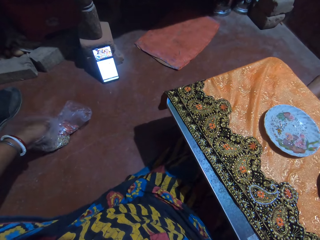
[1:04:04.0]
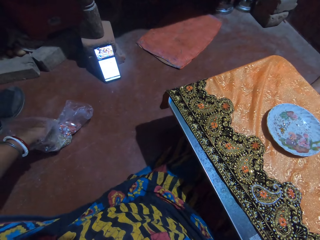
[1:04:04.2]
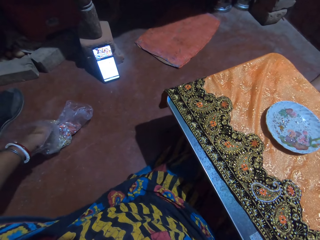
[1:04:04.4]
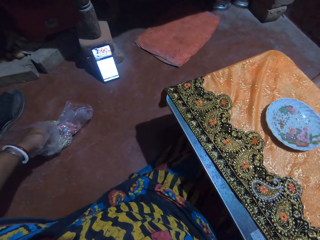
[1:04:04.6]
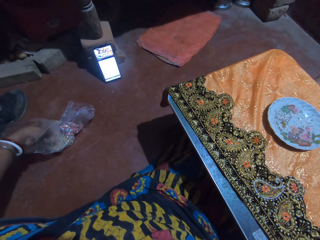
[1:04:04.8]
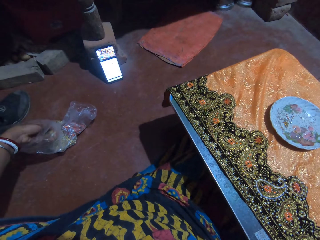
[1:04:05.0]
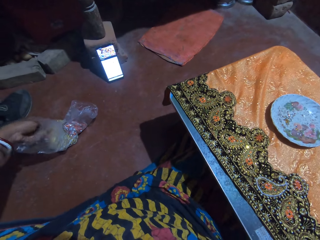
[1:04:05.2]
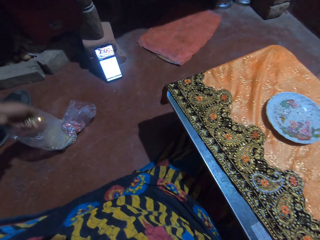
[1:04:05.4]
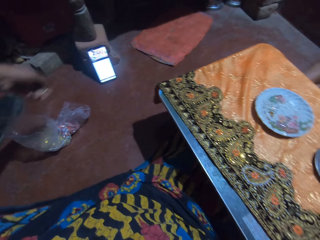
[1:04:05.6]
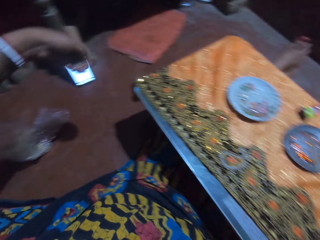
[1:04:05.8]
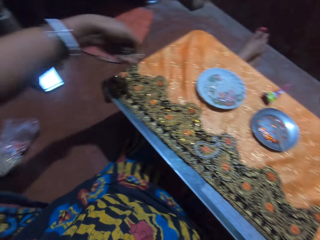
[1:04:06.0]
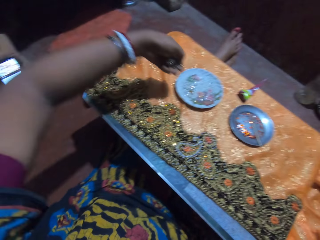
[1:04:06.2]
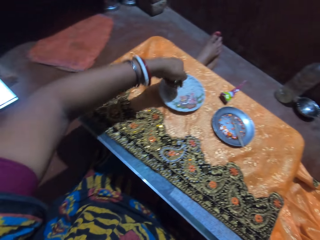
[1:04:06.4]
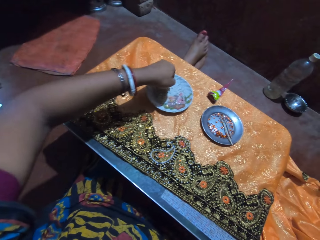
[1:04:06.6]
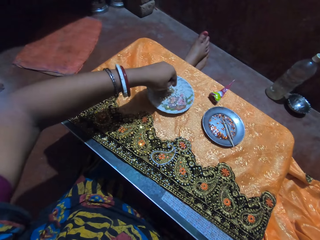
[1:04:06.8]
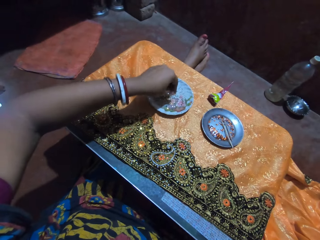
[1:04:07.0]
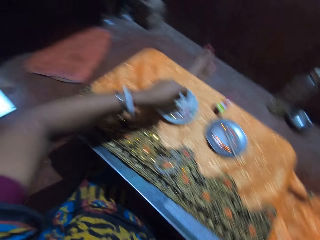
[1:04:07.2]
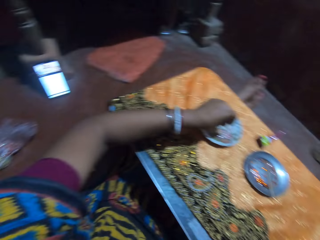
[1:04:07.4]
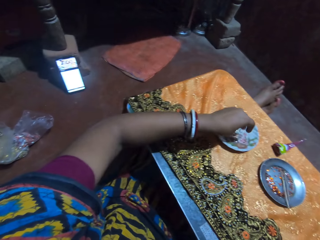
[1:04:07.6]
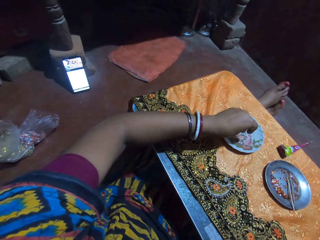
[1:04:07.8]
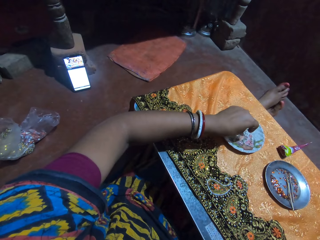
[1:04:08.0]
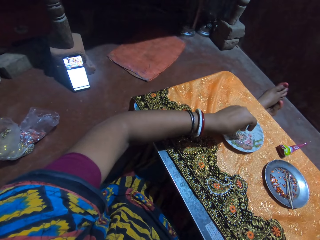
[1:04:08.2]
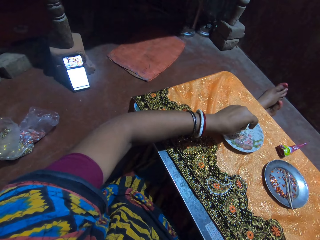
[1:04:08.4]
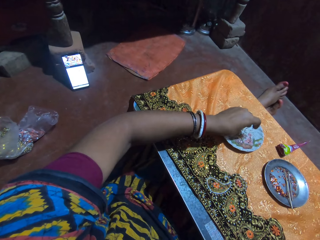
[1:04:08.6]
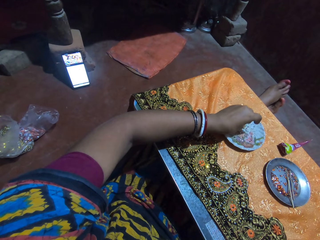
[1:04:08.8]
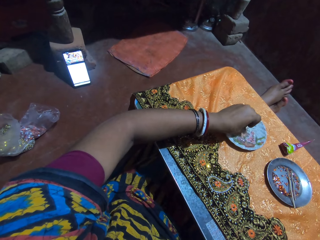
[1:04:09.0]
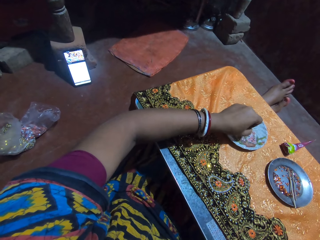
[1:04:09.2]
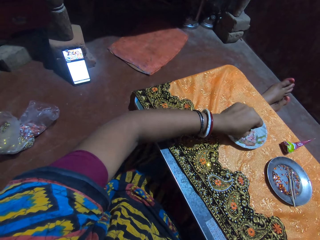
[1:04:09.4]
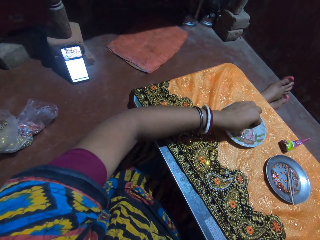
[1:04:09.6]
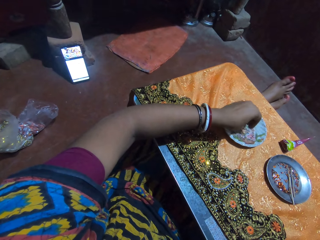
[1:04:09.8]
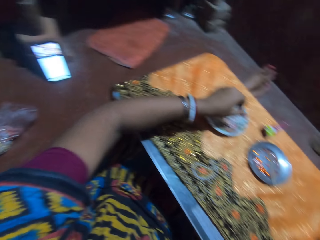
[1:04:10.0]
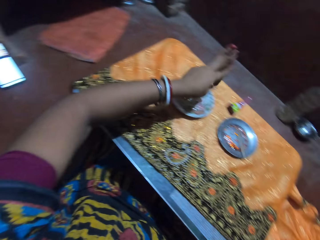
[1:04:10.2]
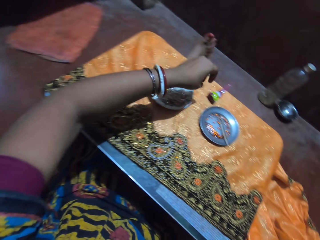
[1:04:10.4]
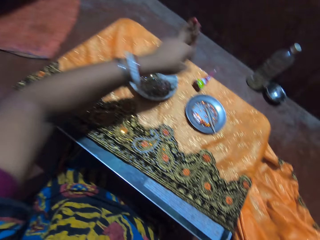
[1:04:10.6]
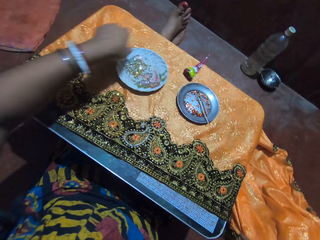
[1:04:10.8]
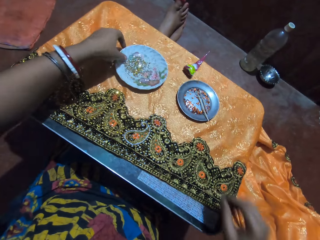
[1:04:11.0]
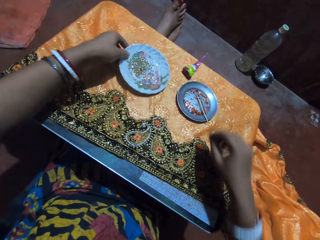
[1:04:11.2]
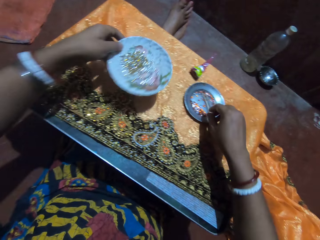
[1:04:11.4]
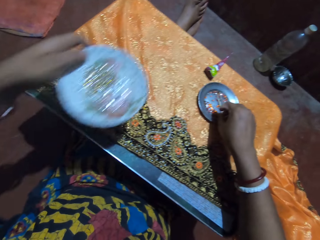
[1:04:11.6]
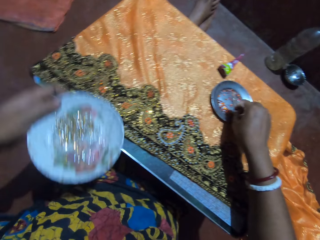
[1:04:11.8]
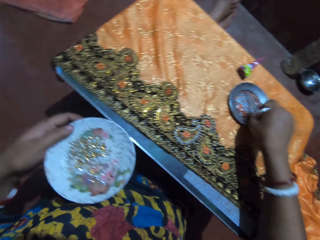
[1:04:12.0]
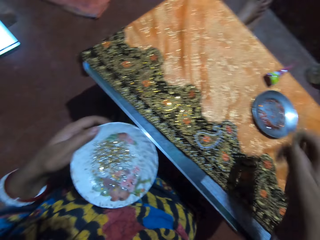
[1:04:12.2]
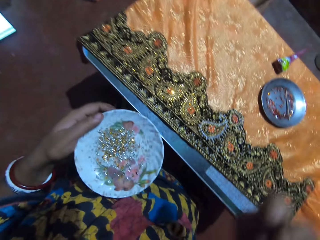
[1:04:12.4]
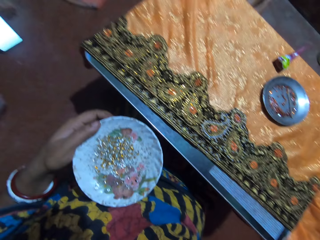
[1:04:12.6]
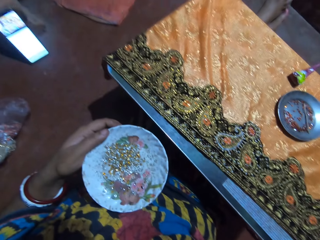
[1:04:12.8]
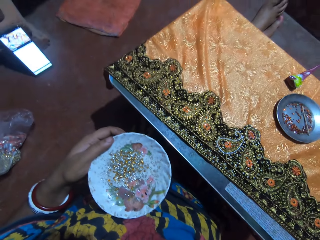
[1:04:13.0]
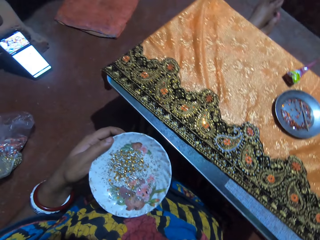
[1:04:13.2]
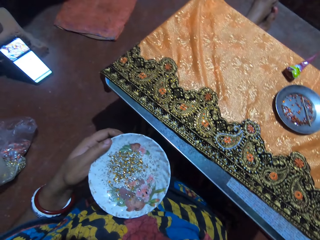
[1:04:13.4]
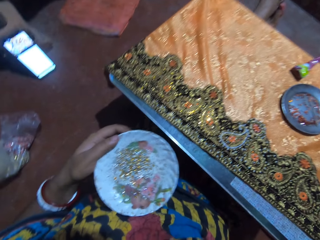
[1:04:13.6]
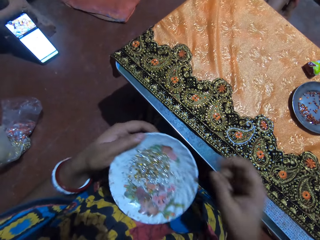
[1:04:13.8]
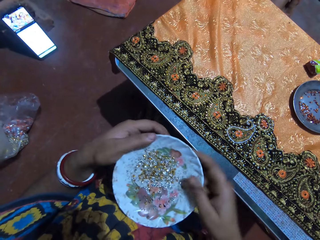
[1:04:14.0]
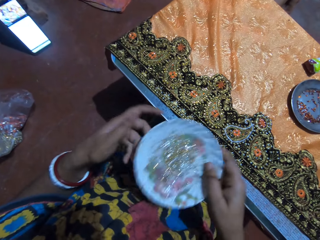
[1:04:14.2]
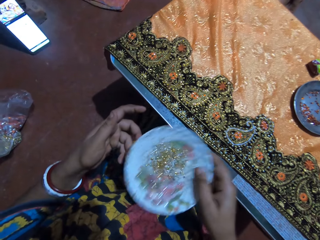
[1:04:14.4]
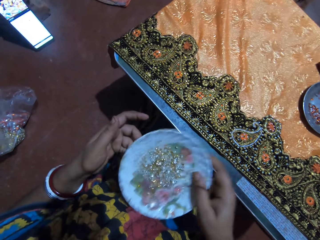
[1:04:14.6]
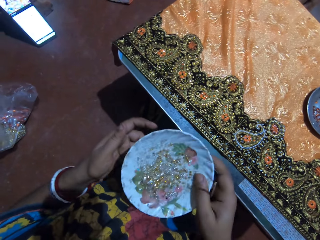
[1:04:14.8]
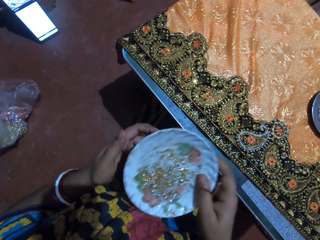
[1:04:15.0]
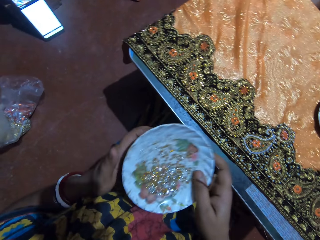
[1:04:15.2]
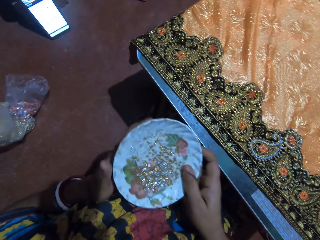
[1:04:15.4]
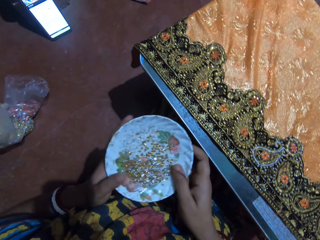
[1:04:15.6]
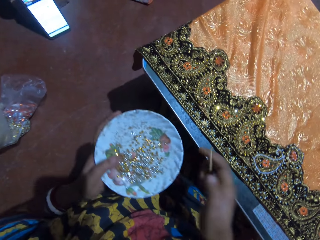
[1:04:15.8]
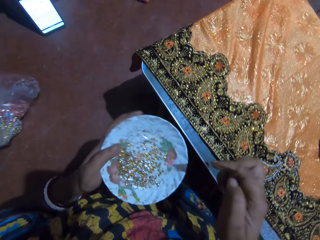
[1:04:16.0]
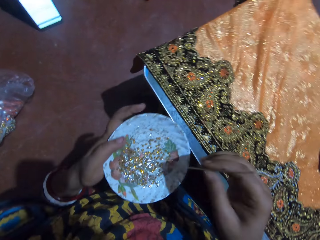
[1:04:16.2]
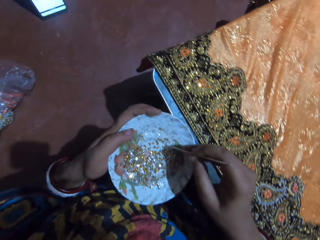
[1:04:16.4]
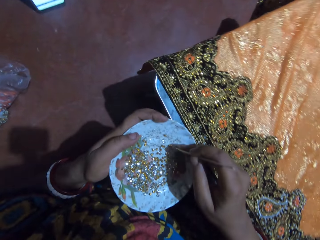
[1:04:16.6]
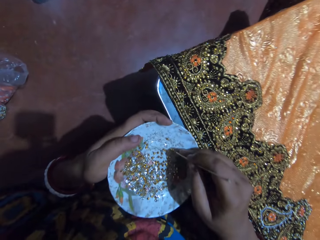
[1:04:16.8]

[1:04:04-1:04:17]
The camera wearer pours the crystals into the plate on the fabric with her left hand. She picks up the plate from the fabric with her left hand. She picks the stick from the plate on the fabric with her right hand. She stares at the plate. She passes the plate to her right hand. She shakes the plate with her right hand. She passes the plate to her left hand.

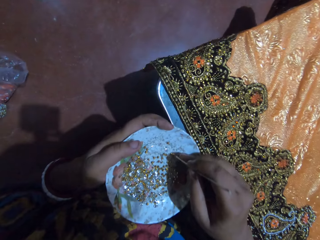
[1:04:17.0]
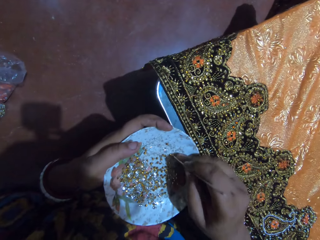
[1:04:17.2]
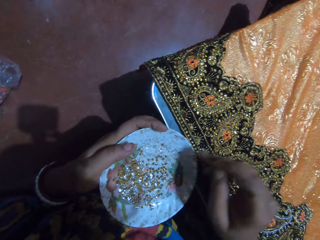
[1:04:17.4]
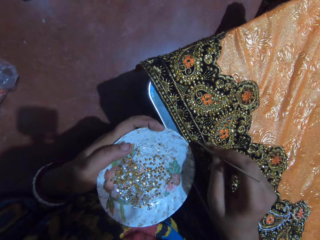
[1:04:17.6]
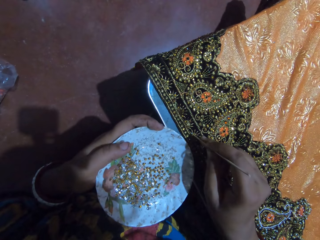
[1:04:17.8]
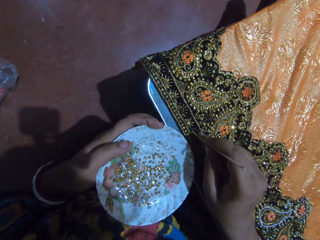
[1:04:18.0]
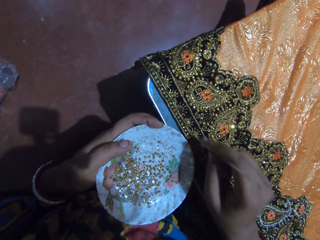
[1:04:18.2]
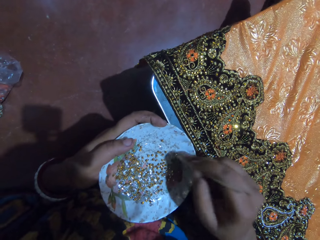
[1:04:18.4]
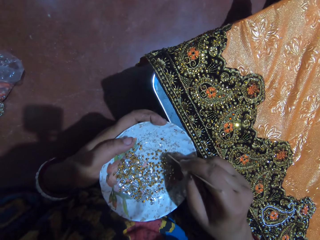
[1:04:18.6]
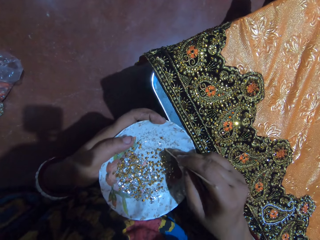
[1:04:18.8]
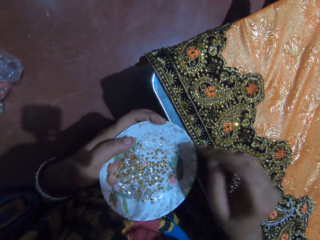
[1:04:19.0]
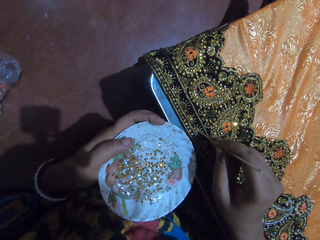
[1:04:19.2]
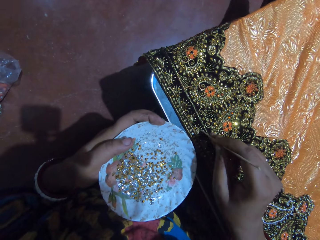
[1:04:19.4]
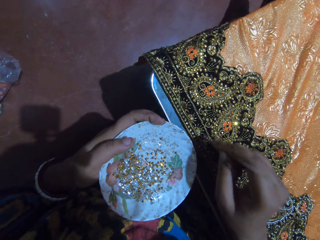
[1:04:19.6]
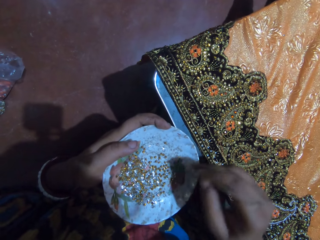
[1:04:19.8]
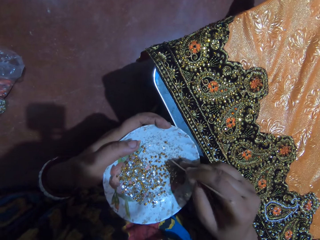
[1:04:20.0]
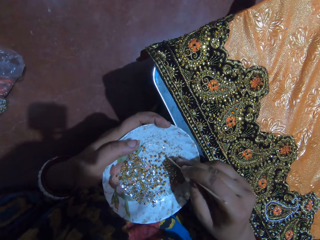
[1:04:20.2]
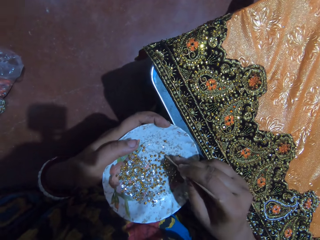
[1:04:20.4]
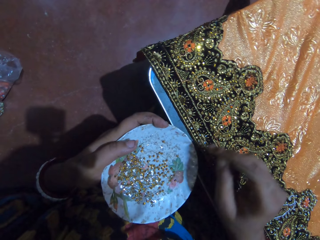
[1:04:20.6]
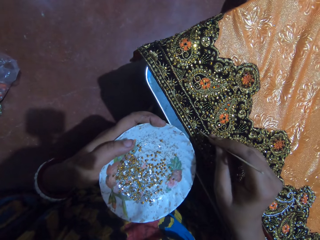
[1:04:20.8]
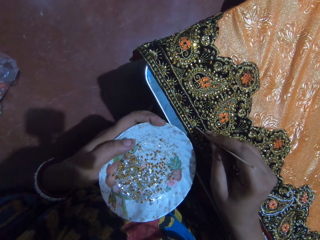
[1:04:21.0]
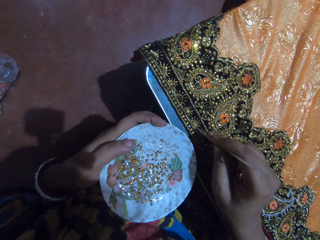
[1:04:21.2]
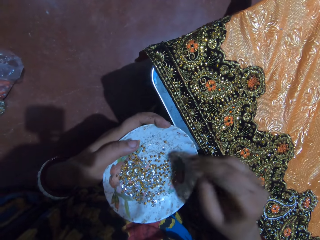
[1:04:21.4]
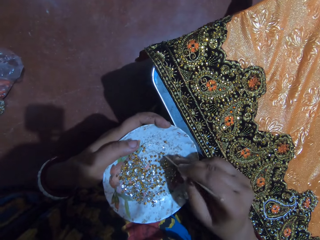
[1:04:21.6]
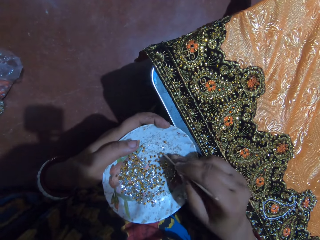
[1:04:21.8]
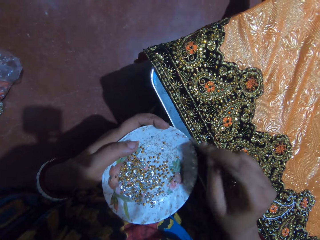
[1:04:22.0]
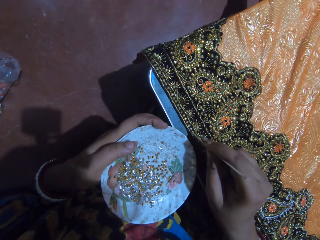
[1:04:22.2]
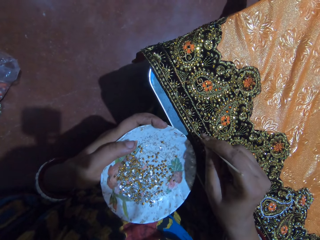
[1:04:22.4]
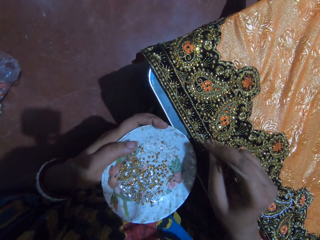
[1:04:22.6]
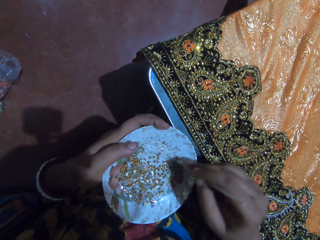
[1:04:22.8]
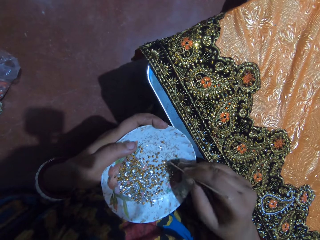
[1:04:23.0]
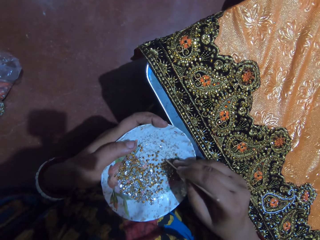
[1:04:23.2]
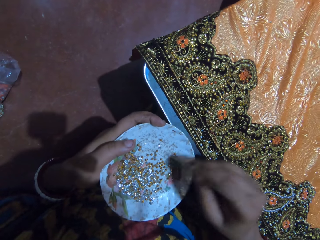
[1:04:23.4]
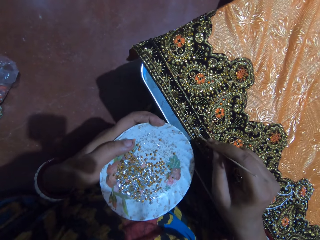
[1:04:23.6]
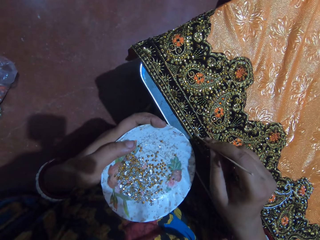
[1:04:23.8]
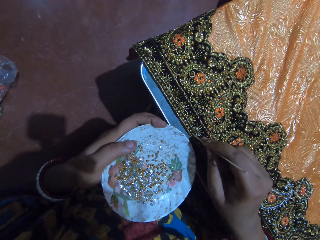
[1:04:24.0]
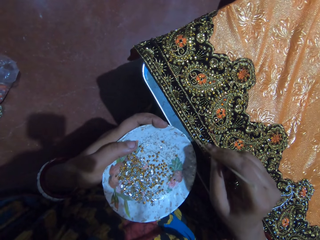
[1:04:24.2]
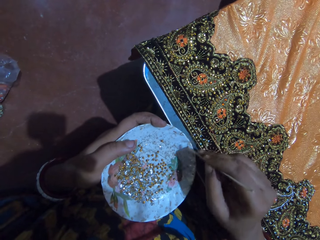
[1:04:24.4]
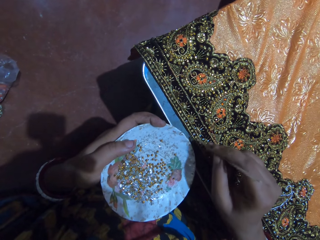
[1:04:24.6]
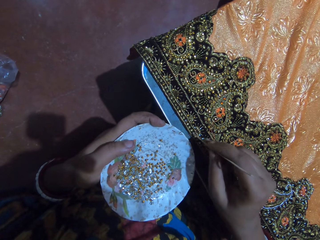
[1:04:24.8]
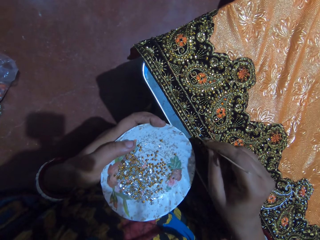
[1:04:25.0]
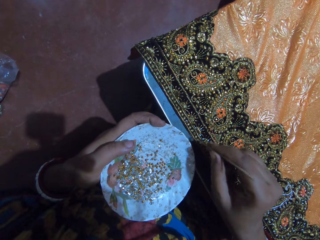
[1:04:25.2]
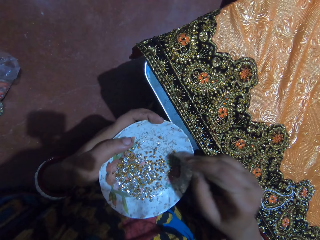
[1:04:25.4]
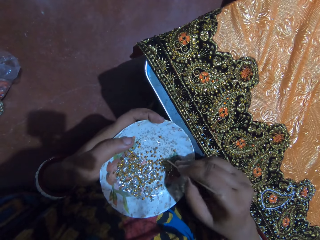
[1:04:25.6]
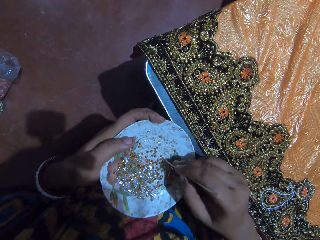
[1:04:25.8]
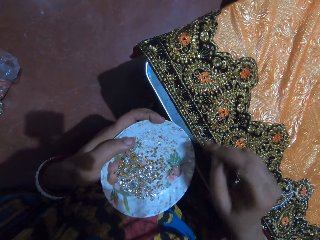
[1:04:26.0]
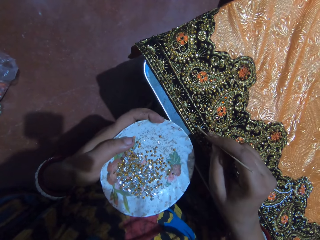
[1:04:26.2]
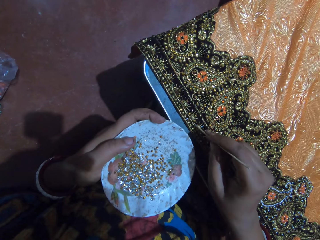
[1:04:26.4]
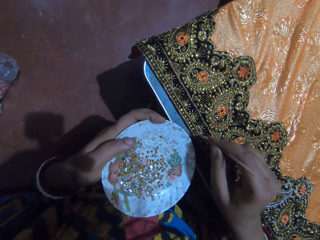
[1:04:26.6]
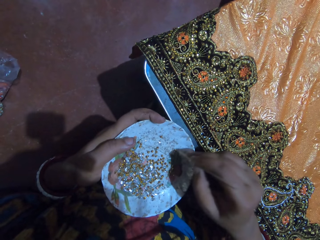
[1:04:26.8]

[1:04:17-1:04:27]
The camera wearer picks a crystal from the plate with the stick in her right hand. She puts the crystal on the glued part of the fabric with the stick in her right hand. She picks a crystal from the plate with the stick in her right hand. She puts the crystal on the glued part of the fabric with the stick in her right hand. She picks a crystal from the plate with the stick in her right hand. She puts the crystal on the glued part of the fabric with the stick in her right hand. She picks a crystal from the plate with the stick in her right hand. She puts the crystal on the glued part of the fabric with the stick in her right hand. She picks a crystal from the plate with the stick in her right hand. She puts the crystal on the glued part of the fabric with the stick in her right hand. She picks a crystal from the plate with the stick in her right hand. She puts the crystal on the glued part of the fabric with the stick in her right hand.
